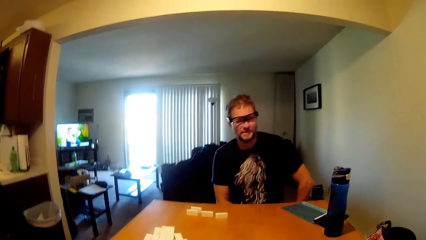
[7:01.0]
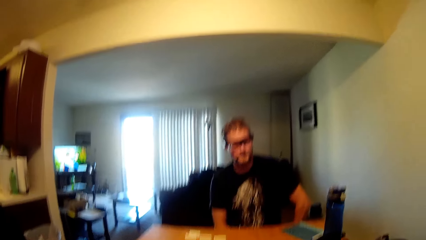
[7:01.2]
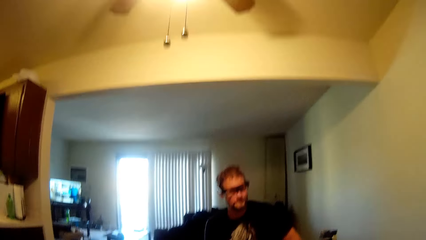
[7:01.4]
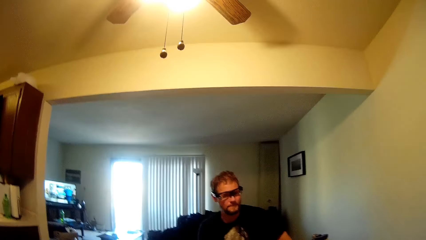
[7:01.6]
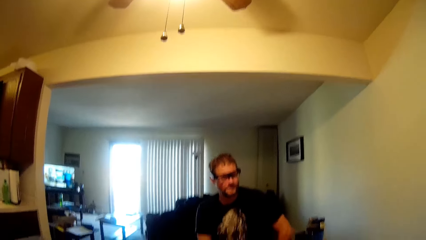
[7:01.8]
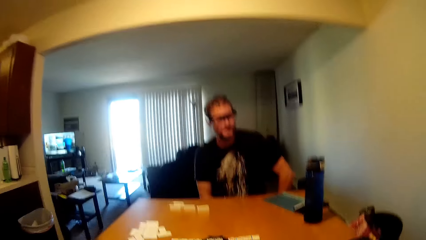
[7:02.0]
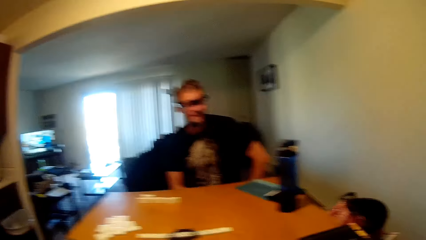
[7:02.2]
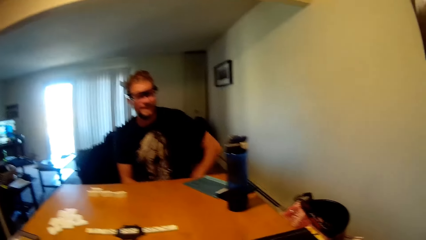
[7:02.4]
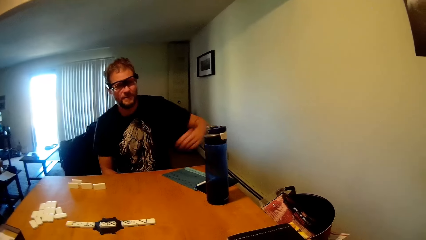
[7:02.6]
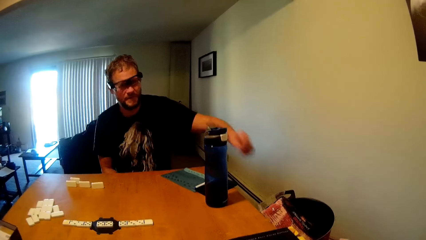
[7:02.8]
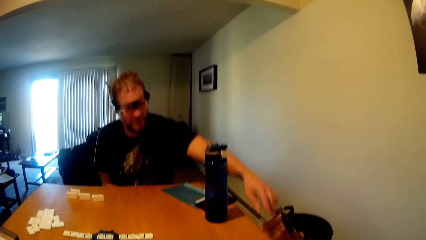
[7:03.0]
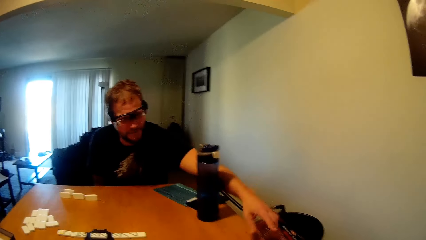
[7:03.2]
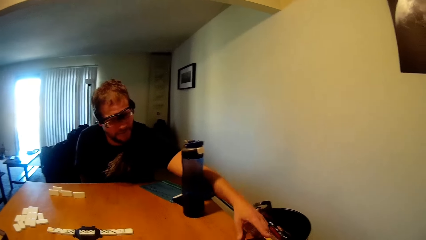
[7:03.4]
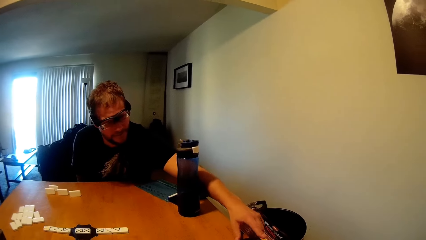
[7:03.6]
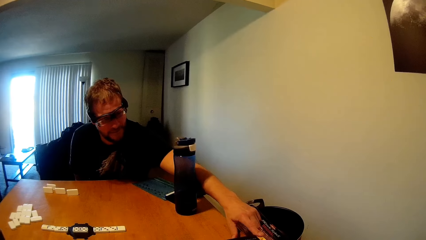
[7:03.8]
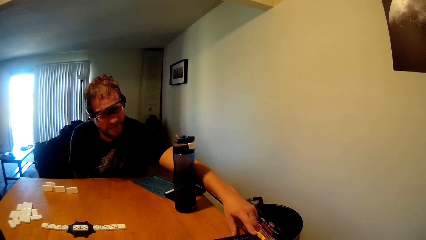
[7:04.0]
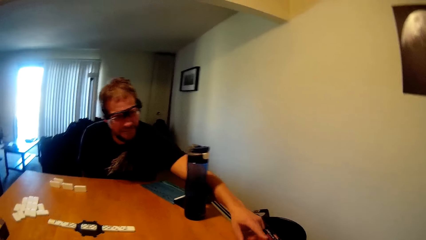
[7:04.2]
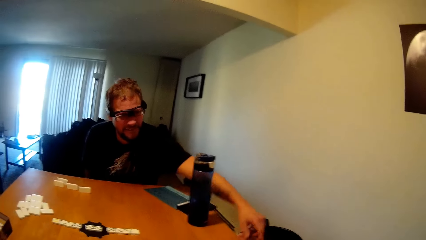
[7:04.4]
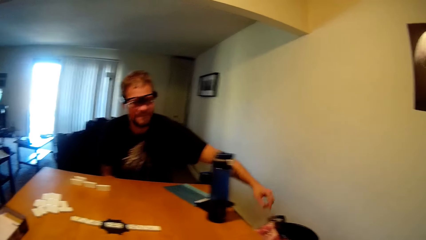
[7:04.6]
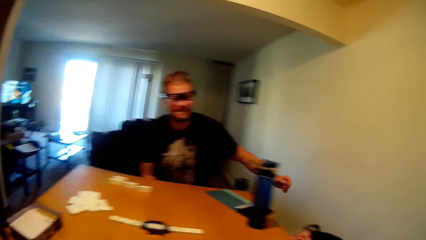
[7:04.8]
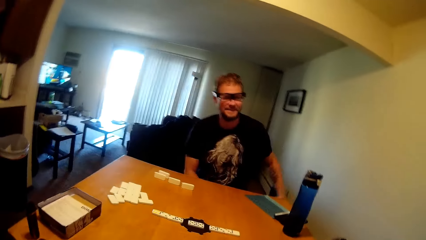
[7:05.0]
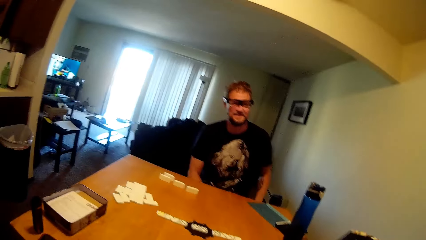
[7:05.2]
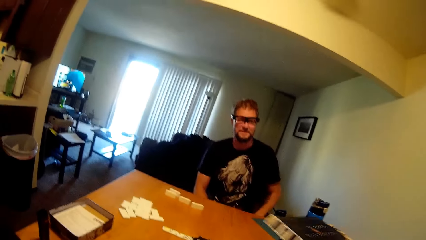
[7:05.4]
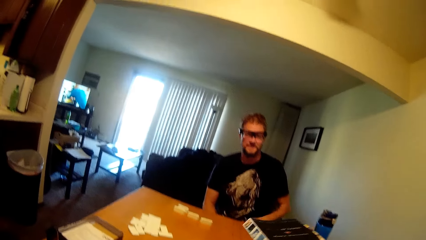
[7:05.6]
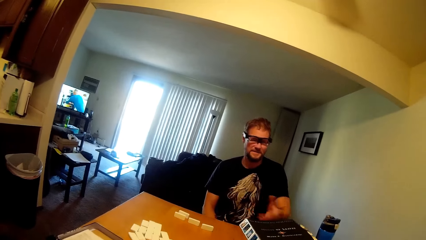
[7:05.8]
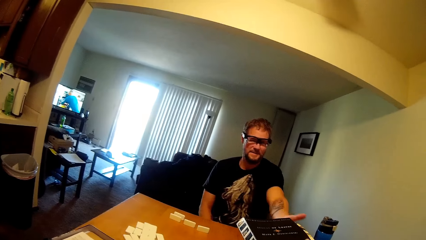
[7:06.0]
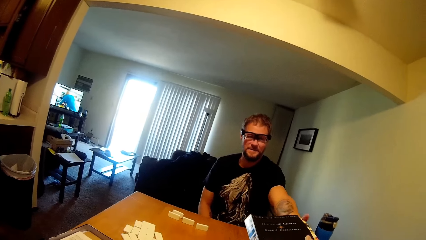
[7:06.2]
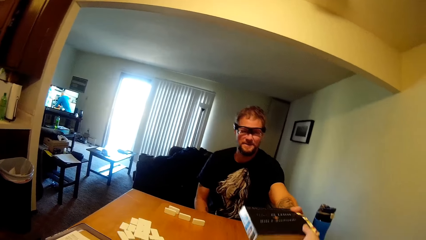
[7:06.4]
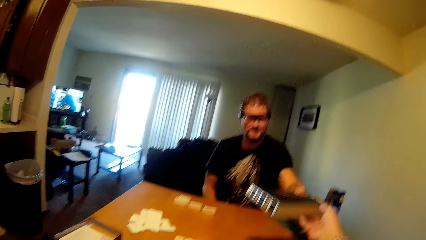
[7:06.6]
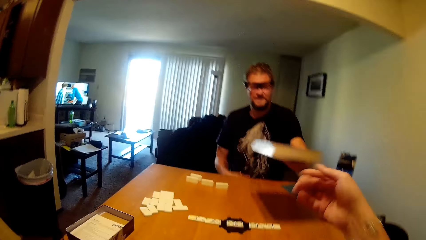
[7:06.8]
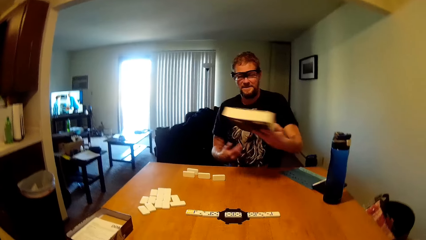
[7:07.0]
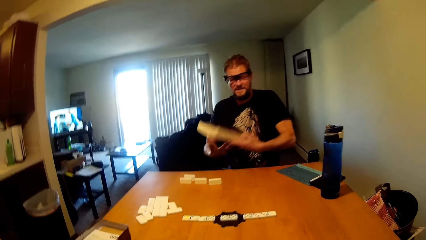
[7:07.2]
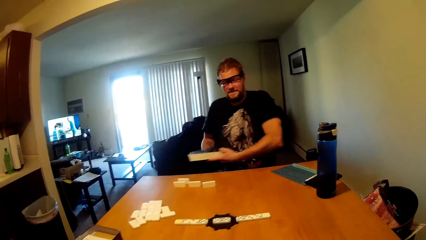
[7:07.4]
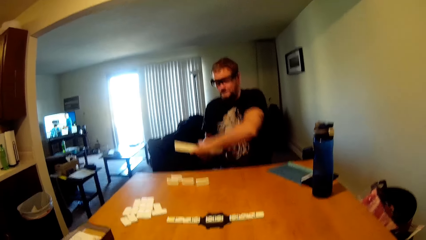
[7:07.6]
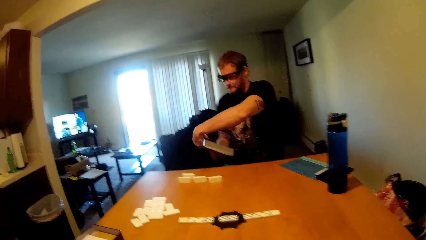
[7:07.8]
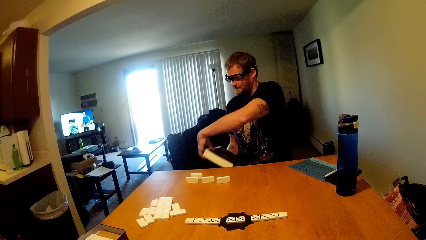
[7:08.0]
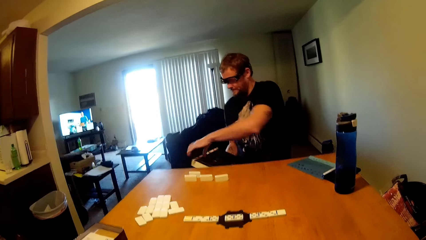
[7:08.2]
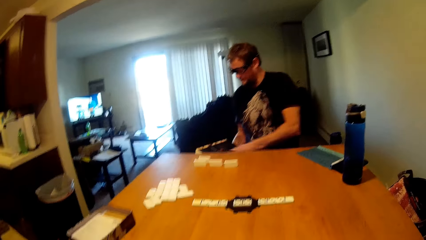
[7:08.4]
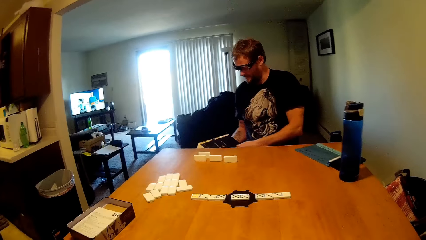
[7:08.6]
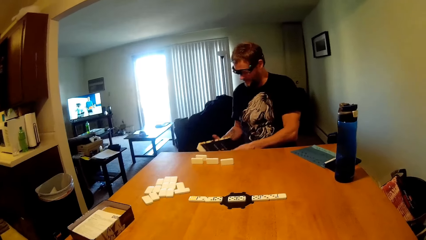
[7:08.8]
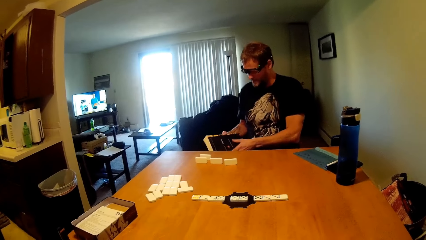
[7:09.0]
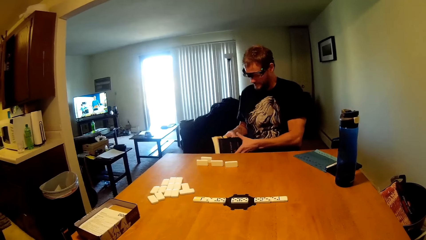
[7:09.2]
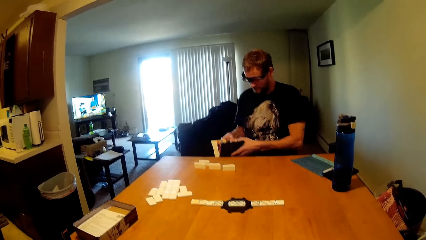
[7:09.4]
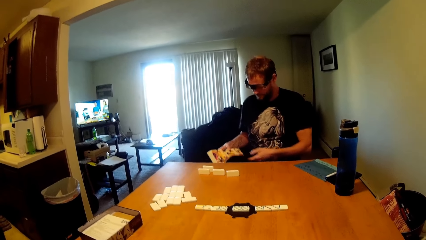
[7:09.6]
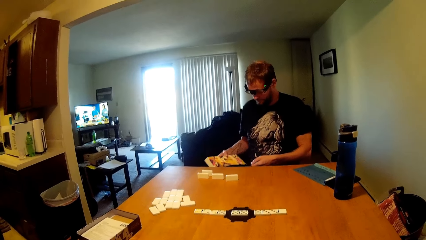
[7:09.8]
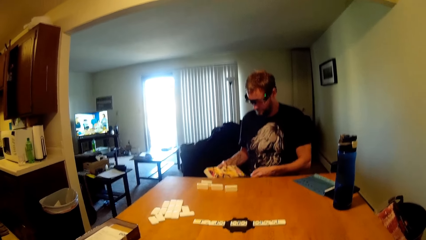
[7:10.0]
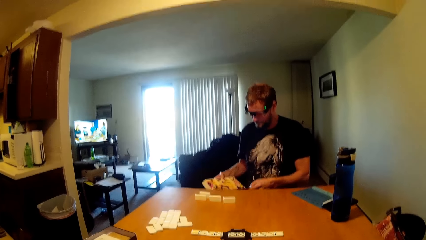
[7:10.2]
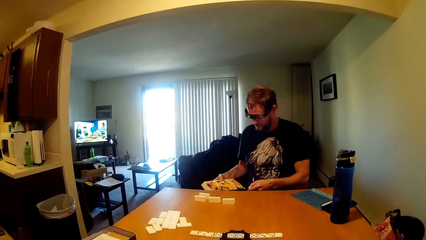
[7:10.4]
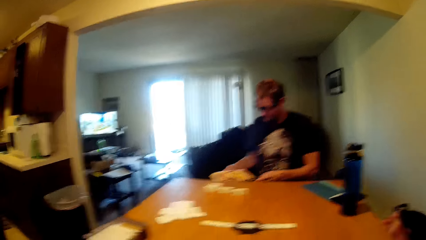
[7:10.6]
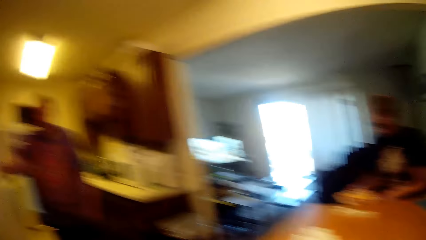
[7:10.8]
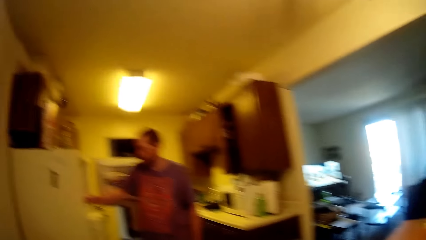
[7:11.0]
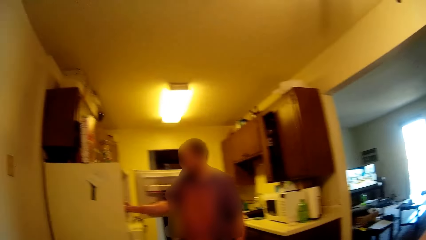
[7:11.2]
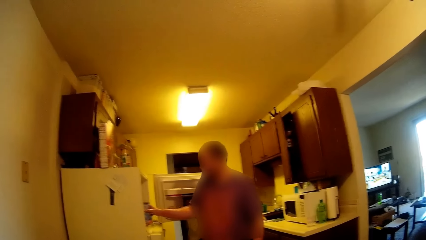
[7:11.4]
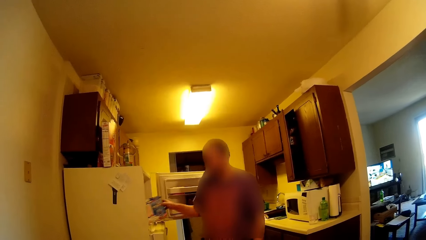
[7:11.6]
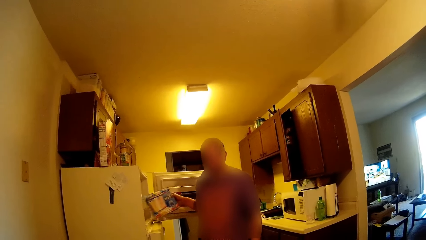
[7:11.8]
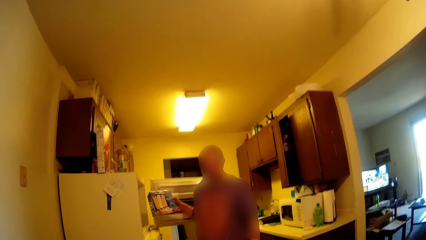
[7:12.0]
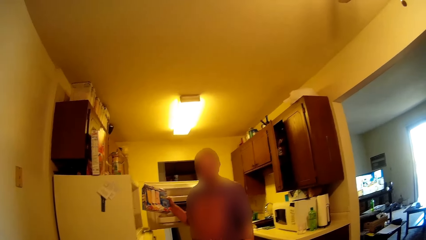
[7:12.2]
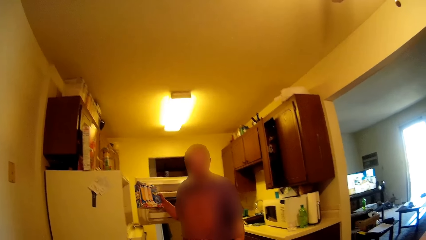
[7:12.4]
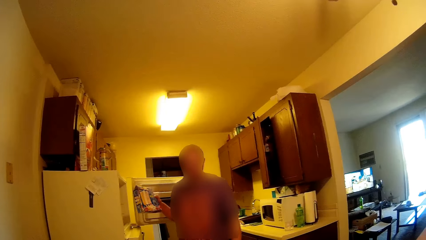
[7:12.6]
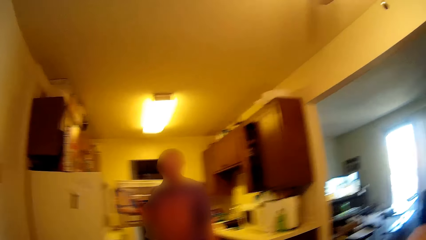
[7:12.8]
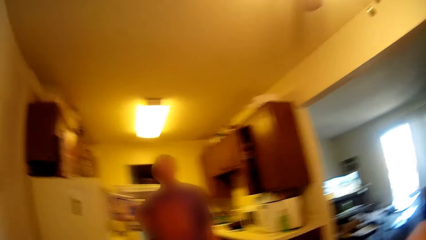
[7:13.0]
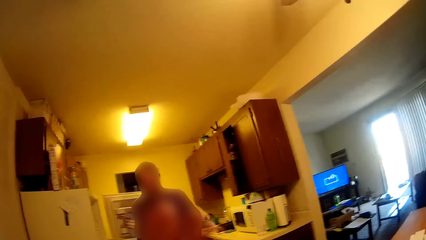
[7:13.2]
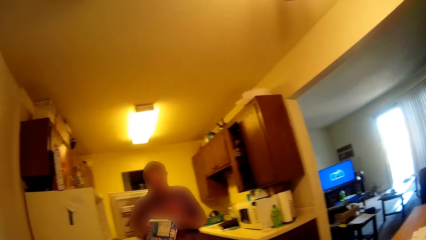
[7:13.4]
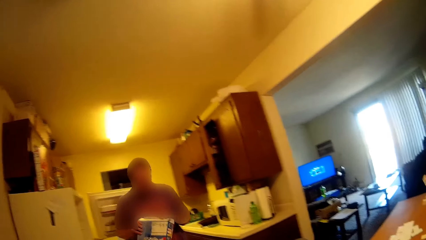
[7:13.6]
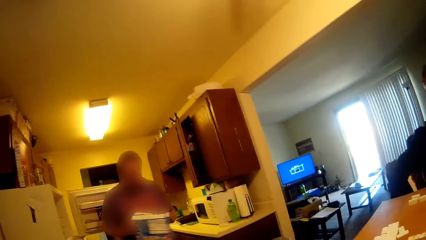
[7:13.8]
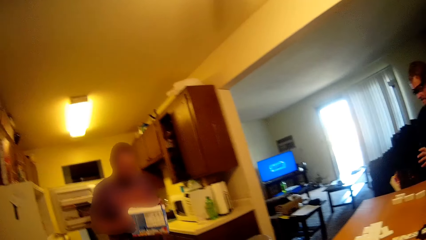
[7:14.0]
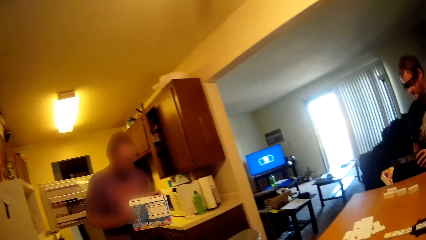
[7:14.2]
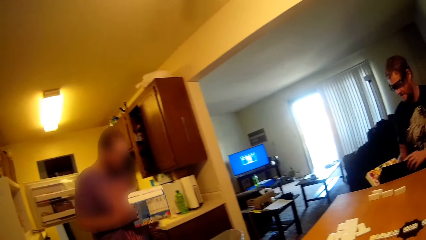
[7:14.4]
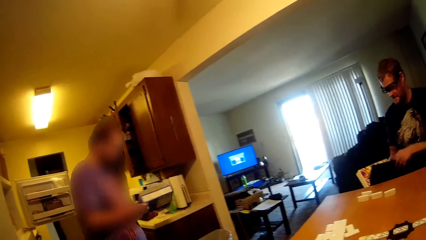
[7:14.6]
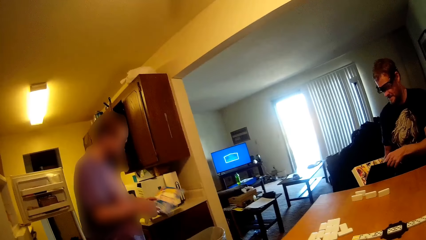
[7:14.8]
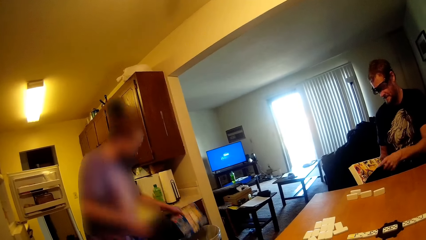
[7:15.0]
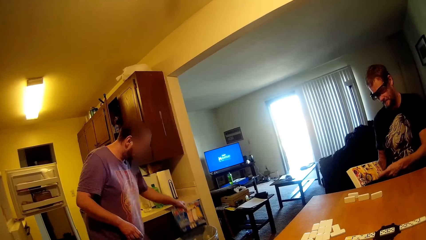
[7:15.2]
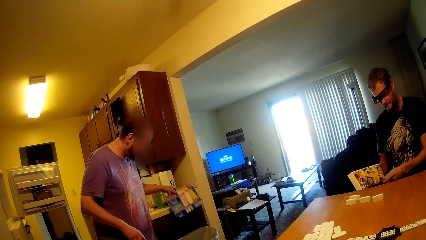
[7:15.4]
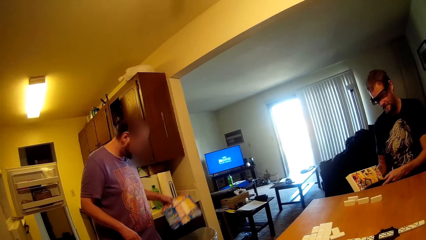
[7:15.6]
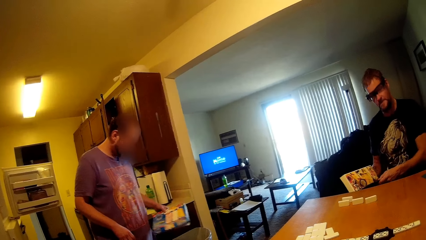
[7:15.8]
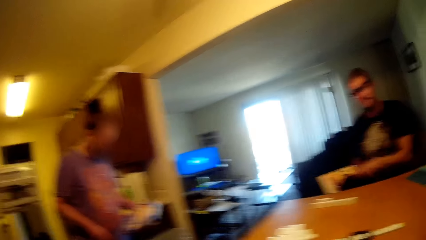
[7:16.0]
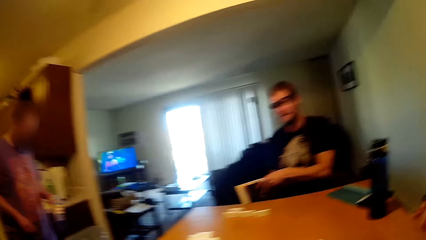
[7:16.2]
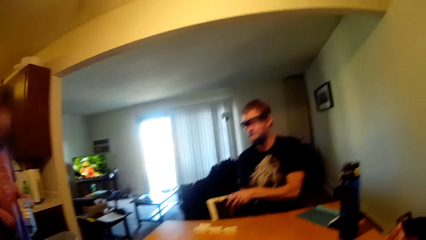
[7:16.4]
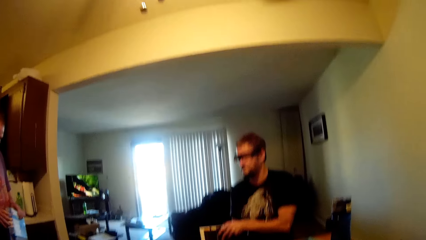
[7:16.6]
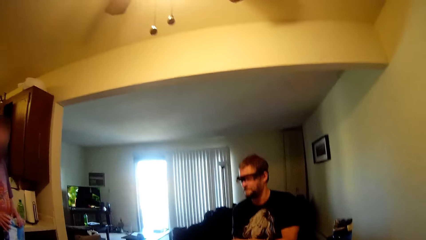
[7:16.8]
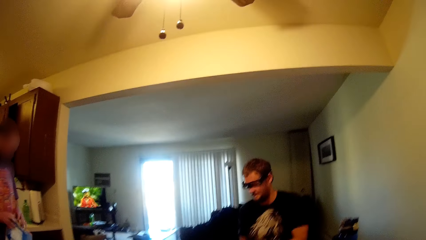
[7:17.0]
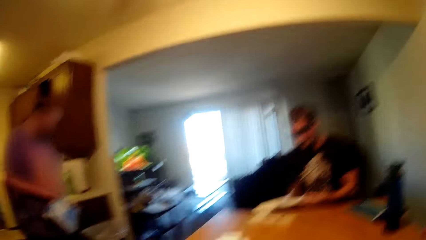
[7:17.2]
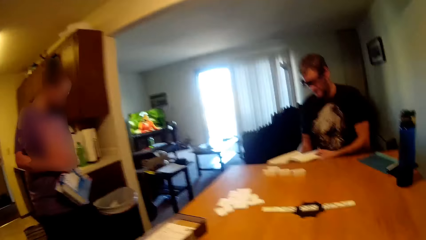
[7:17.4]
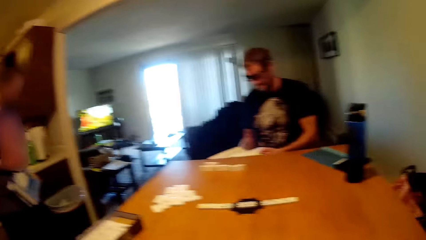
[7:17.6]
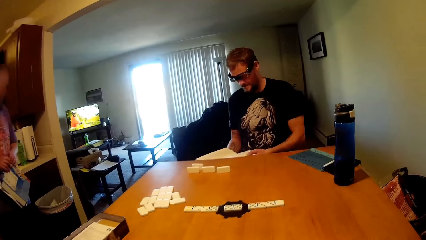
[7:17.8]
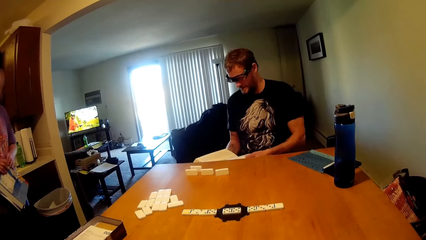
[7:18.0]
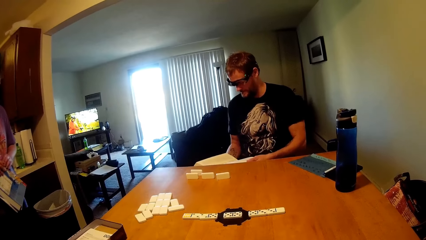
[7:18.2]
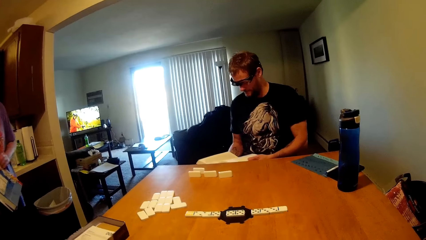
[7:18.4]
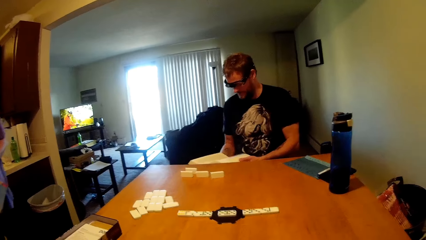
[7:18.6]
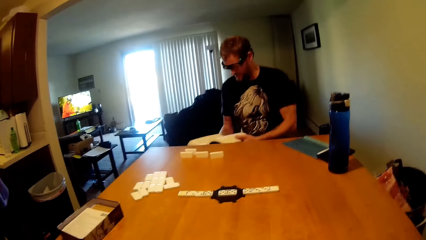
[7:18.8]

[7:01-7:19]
The camera wearer looks around. A man touches a book. The man stretches a hand towards the book. The camera wearer lifts the book. The man takes the book and holds the book with the other hand. The man opens the book. Another man picks something. The camera wearer looks around. The other man holds stored food. The other man walks, drops something, and holds a box with the other hand. The first man opens the book.
